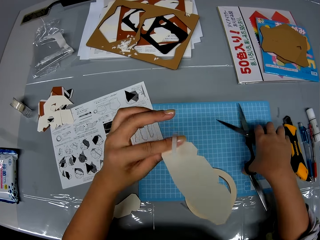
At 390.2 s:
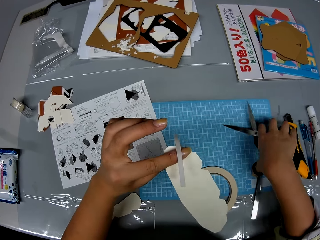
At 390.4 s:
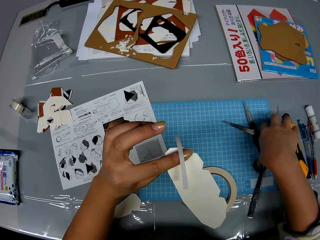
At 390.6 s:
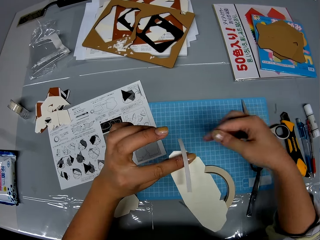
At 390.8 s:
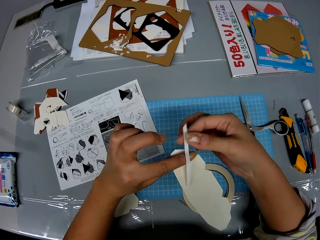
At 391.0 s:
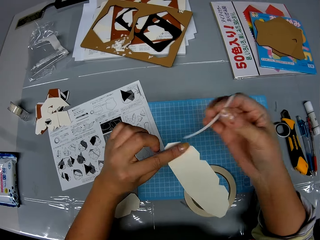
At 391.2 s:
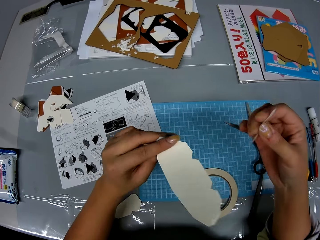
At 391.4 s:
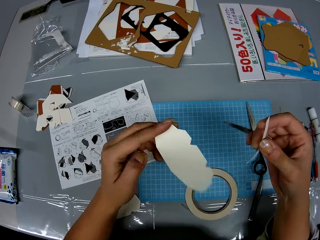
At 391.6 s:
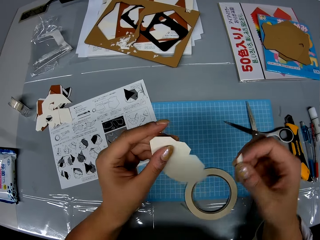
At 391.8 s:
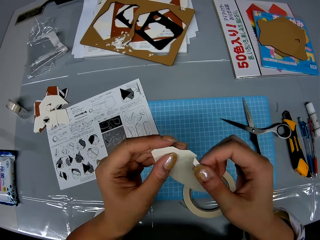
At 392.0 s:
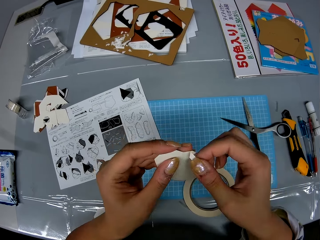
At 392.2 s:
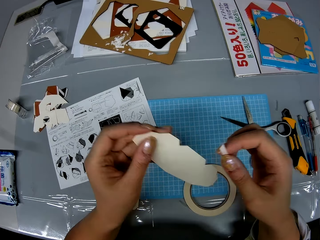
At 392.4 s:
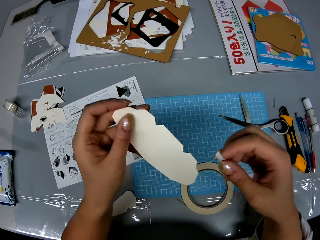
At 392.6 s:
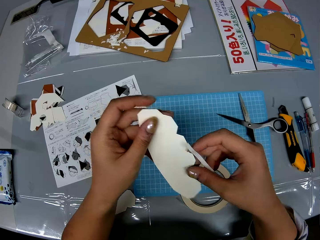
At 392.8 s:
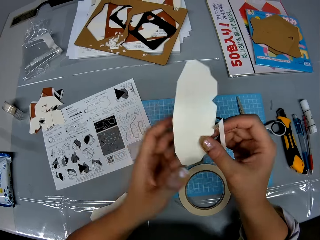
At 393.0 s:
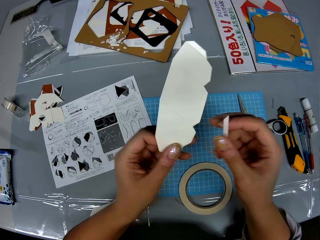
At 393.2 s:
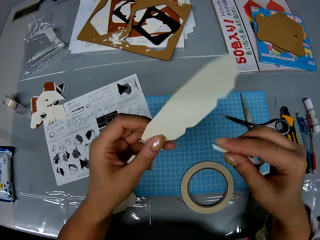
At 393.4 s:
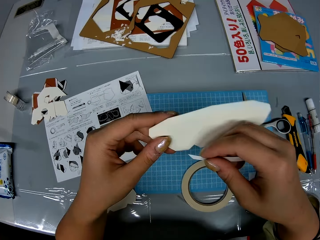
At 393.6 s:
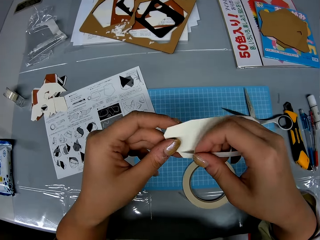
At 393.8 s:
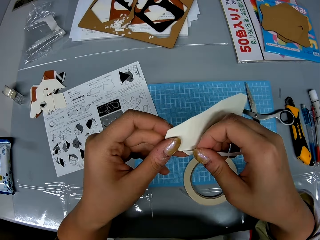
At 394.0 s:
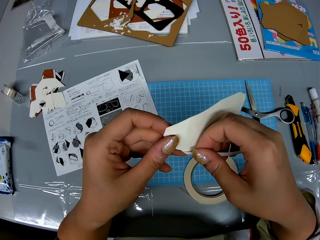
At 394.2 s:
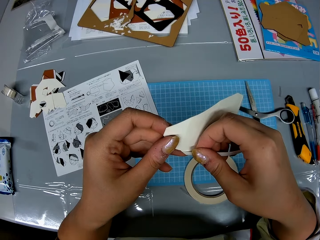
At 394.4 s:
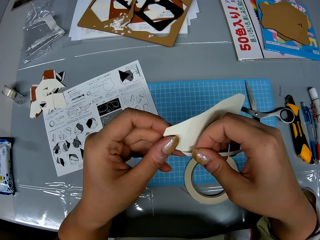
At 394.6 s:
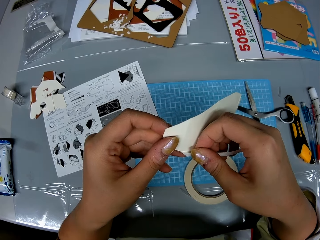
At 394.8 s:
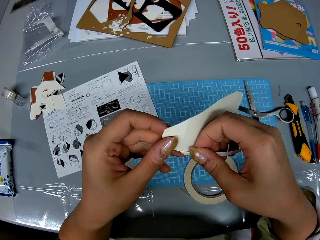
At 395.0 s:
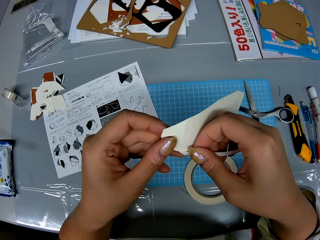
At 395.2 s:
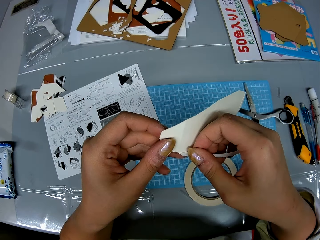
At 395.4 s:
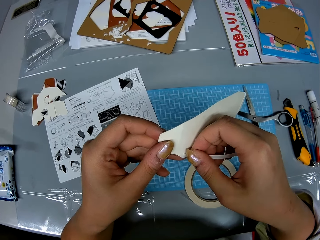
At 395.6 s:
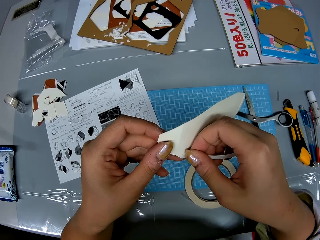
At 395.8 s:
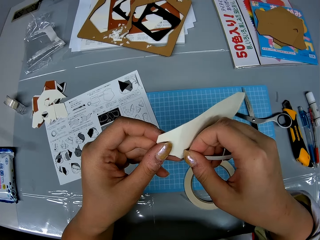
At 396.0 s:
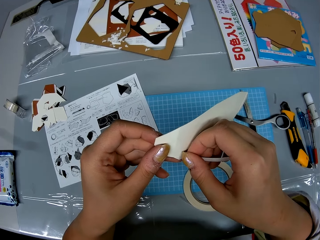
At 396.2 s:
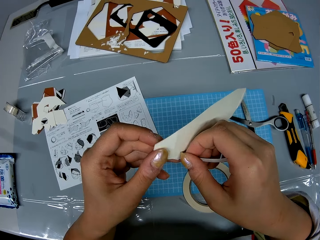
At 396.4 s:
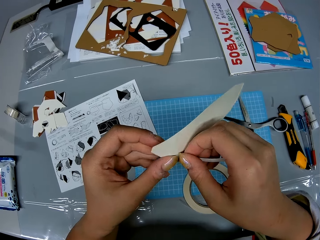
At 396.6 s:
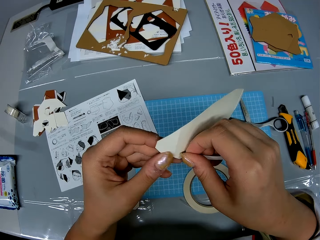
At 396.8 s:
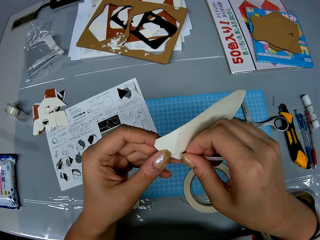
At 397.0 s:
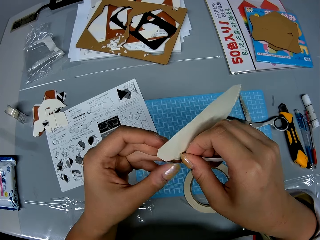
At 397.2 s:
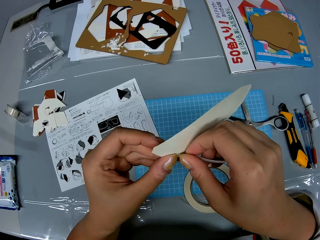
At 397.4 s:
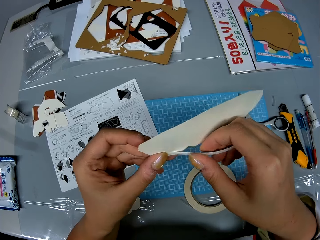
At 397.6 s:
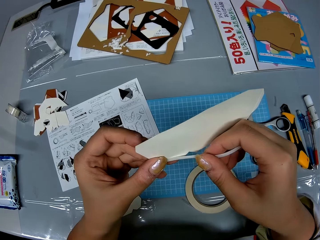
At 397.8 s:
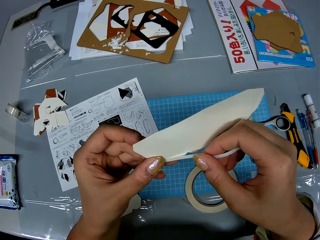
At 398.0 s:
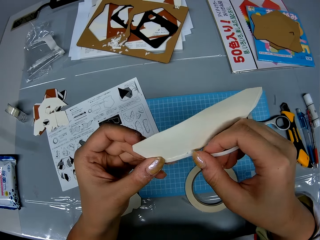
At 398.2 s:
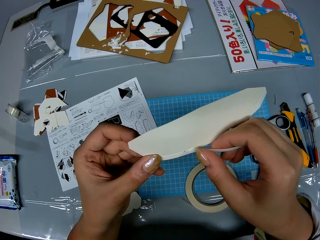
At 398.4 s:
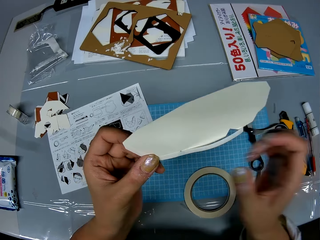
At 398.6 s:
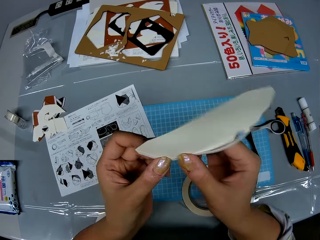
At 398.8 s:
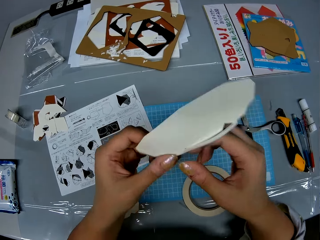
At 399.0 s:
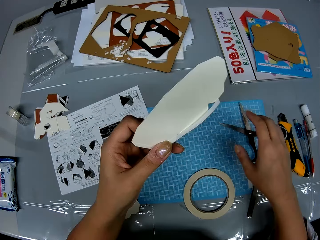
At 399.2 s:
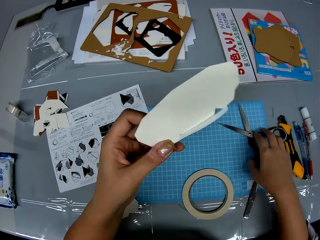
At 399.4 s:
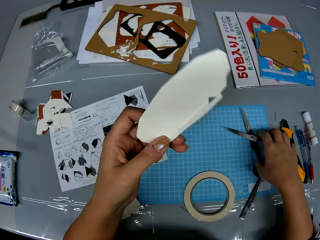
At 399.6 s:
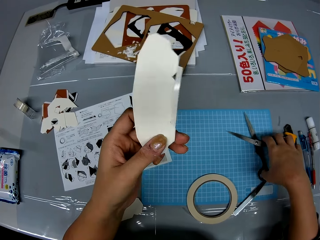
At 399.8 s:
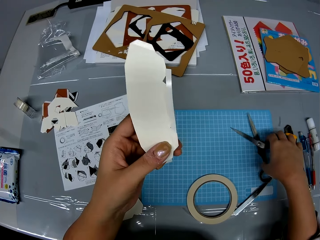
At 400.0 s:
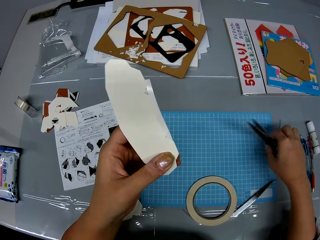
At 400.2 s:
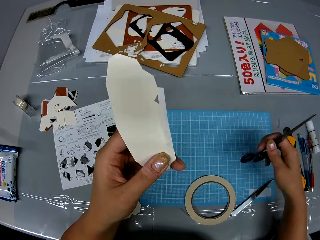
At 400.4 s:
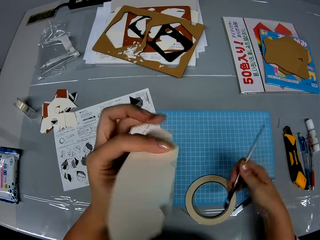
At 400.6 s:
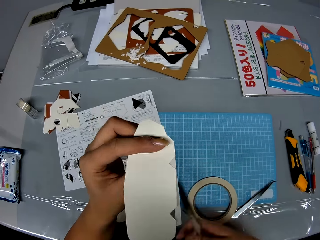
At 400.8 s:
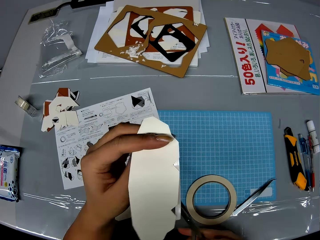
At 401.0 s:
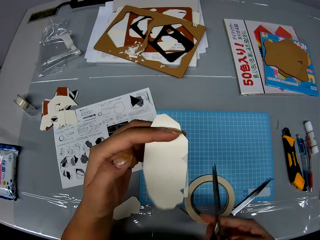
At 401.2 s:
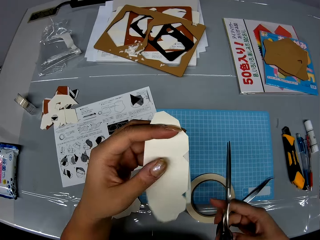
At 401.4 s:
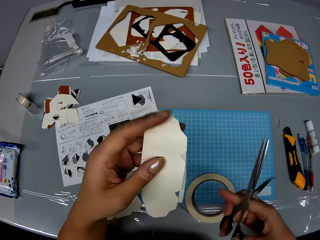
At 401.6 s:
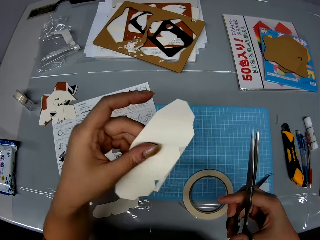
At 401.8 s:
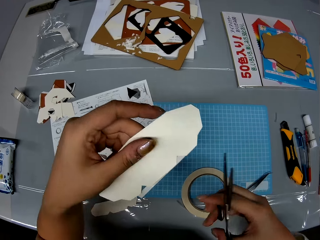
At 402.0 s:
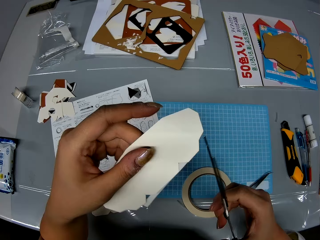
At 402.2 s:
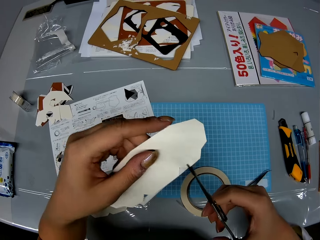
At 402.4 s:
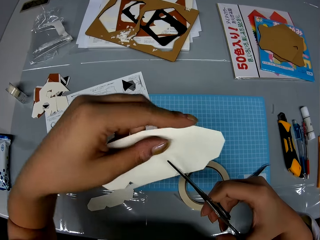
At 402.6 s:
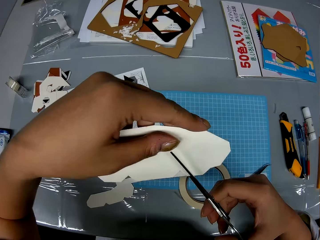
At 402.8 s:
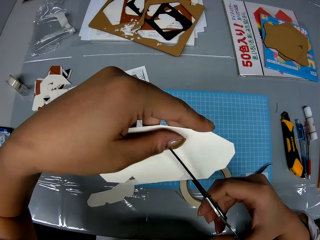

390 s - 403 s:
The camera wearer drops the scissors on the table. They hold the piece of adhesive tape. They rotate the crafting paper. They attach the piece of adhesive tape to the crafting paper. They pick up the scissors from the table. They flip the crafting paper.

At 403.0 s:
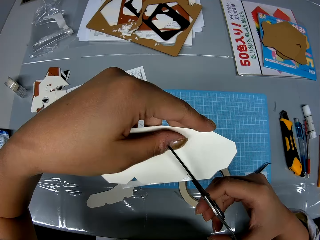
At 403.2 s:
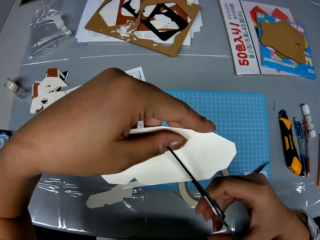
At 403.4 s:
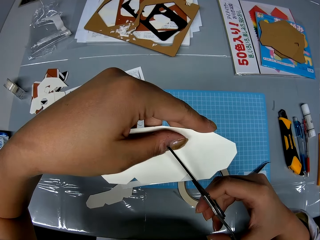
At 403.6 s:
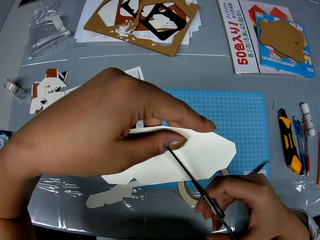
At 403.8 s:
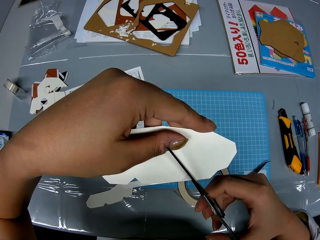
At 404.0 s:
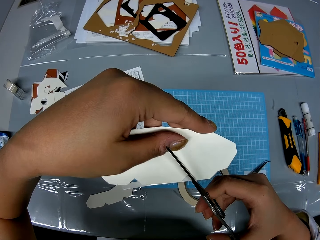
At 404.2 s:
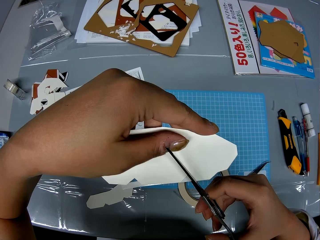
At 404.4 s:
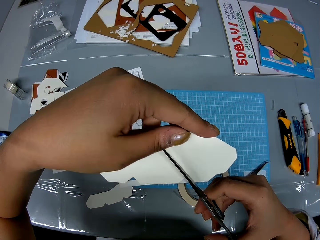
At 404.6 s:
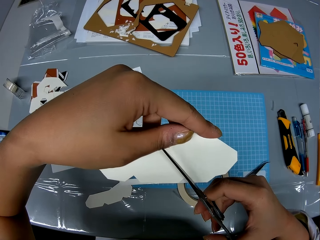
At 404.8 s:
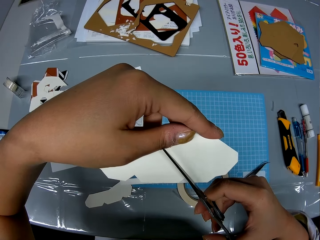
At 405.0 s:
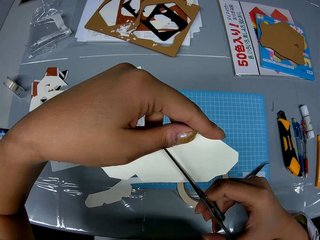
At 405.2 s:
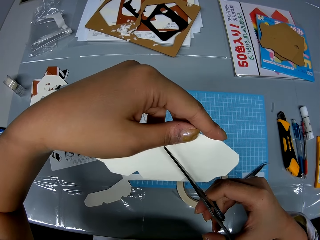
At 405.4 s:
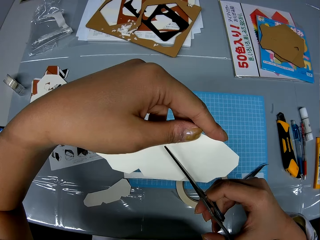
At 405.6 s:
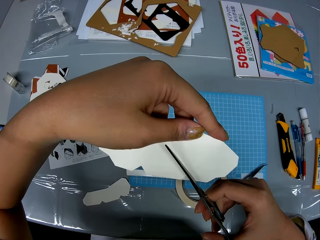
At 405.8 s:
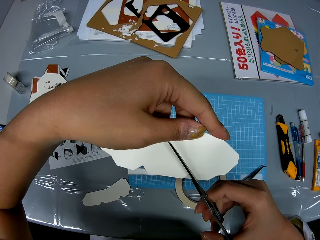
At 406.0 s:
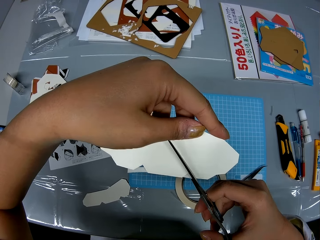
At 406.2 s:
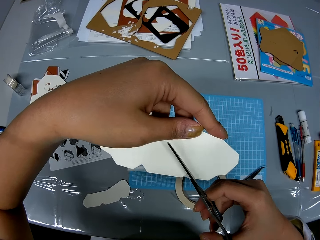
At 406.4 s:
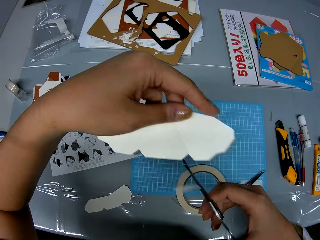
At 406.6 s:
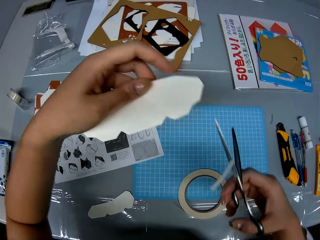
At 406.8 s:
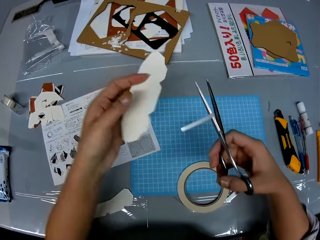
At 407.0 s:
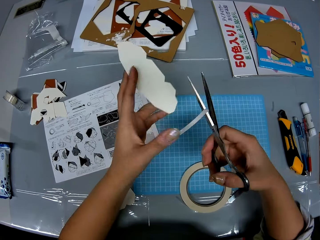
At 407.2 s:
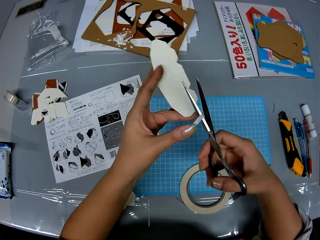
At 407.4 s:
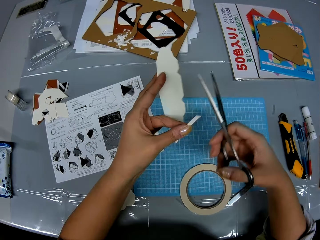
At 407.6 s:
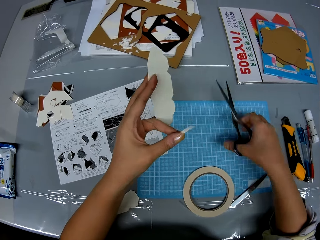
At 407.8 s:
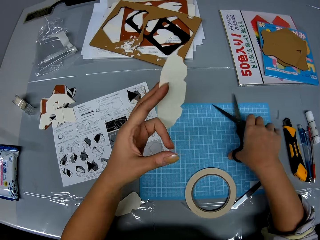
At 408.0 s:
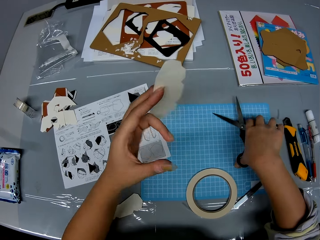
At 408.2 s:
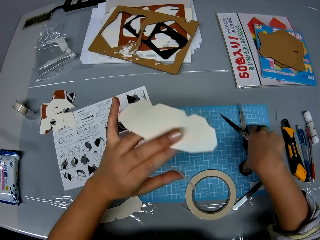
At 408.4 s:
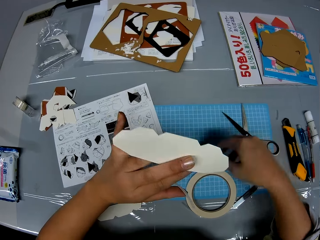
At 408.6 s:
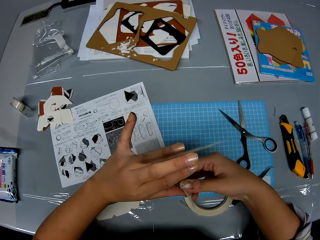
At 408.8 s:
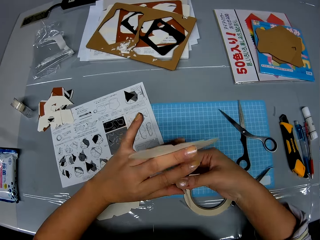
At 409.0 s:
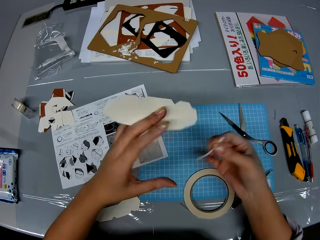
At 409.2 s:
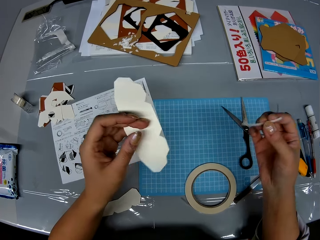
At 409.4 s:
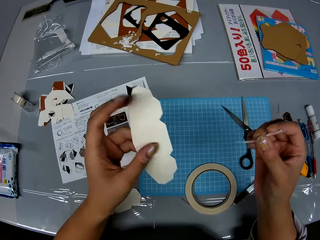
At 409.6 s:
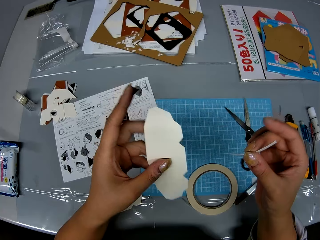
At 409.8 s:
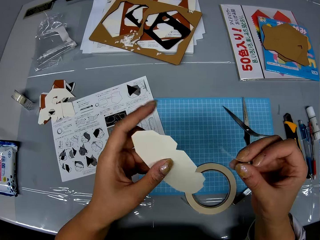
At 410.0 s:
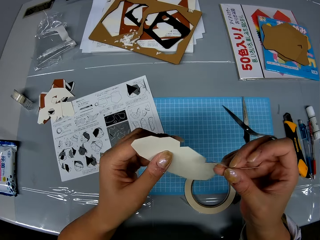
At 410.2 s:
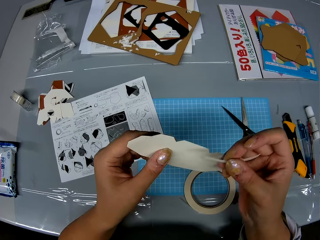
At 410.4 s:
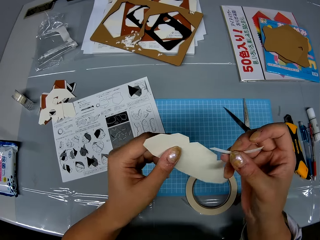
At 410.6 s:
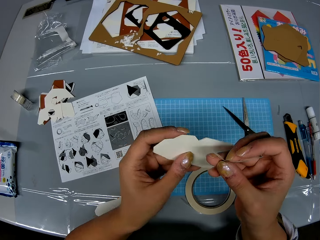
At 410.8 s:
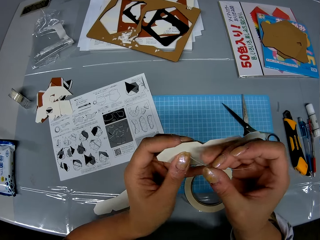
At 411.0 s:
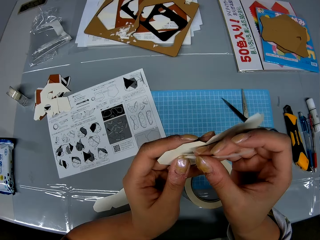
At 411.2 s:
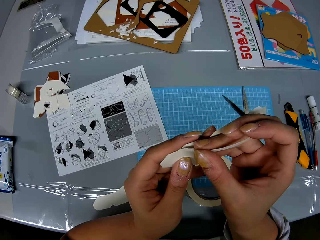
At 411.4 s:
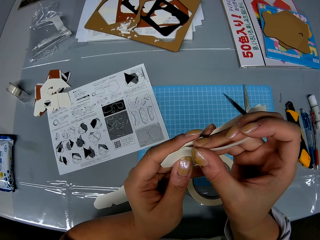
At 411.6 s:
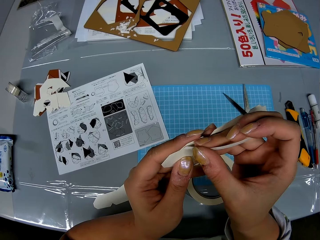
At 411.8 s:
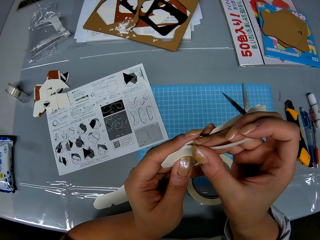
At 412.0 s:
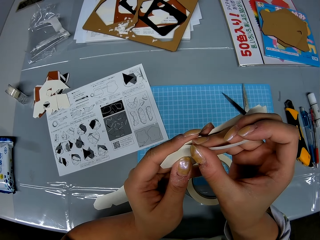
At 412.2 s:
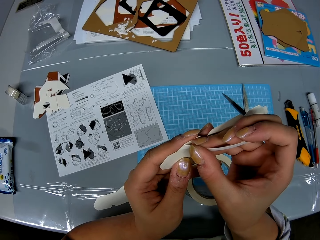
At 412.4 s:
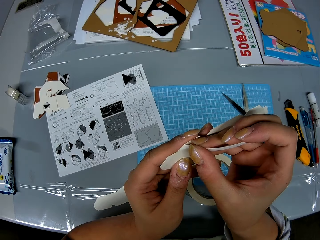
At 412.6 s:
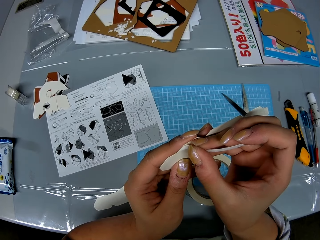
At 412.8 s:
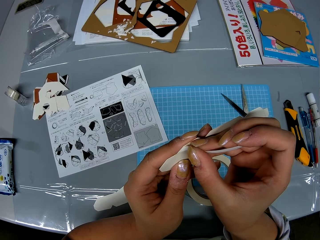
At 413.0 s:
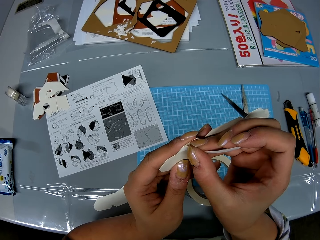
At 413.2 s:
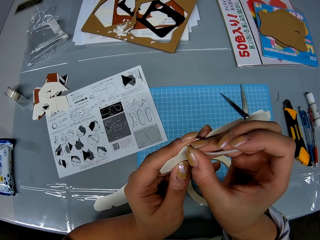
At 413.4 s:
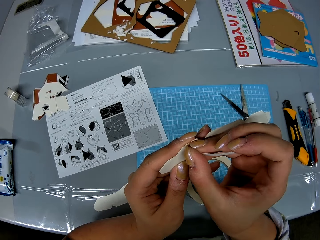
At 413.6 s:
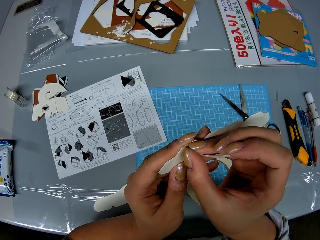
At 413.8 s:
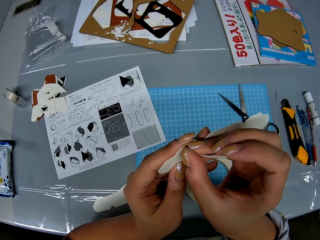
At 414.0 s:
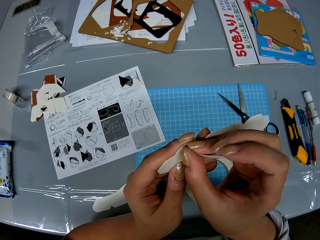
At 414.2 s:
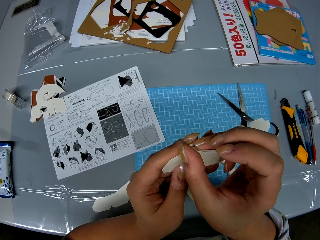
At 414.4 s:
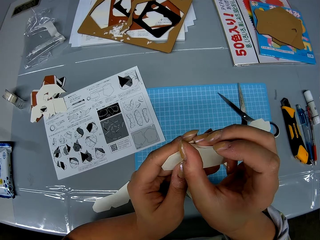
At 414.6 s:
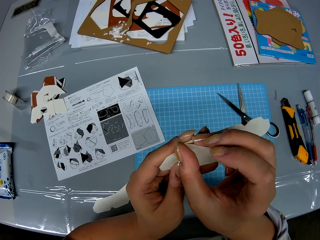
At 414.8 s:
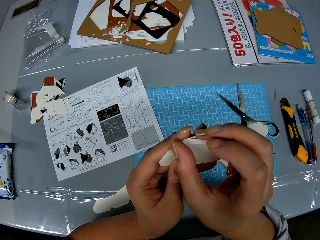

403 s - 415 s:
The camera wearer cuts out a piece of adhesive tape on the craft with the scissors. They hold the piece of adhesive tape. They drop the scissors on the table. They hold the piece of adhesive tape. They attach the adhesive tape to the crafting paper.
